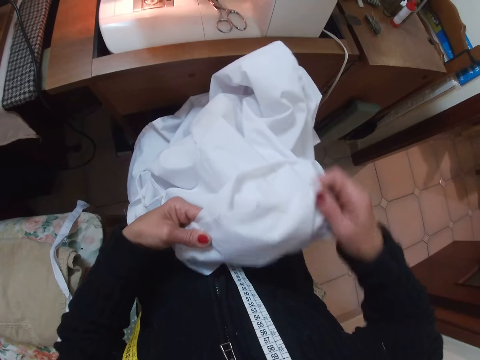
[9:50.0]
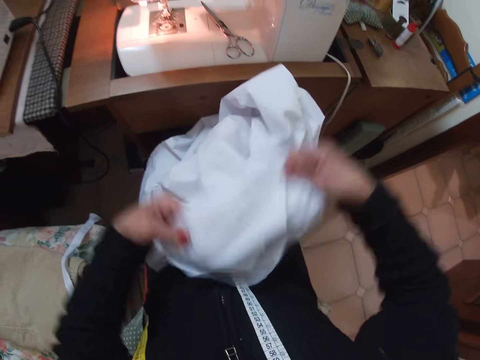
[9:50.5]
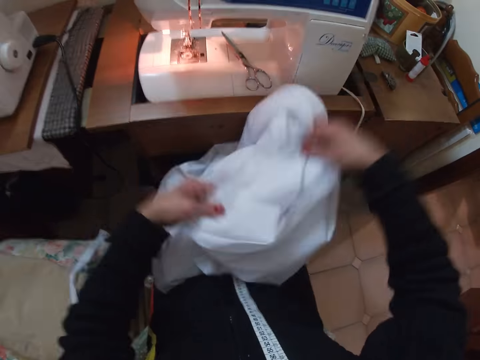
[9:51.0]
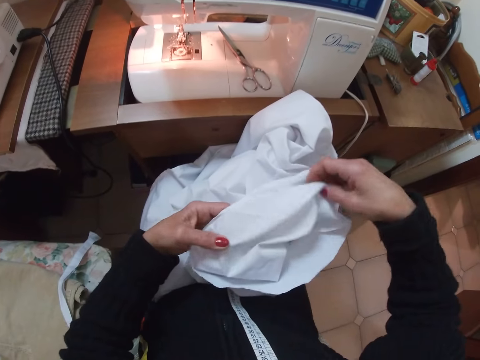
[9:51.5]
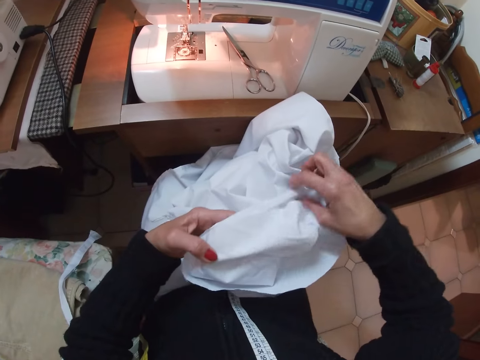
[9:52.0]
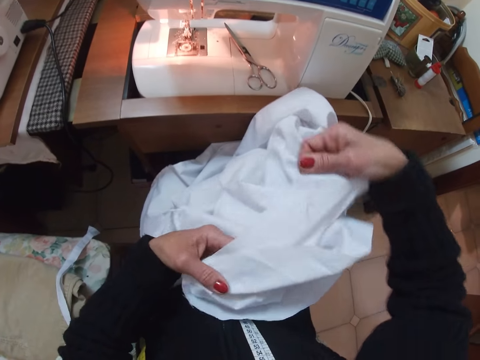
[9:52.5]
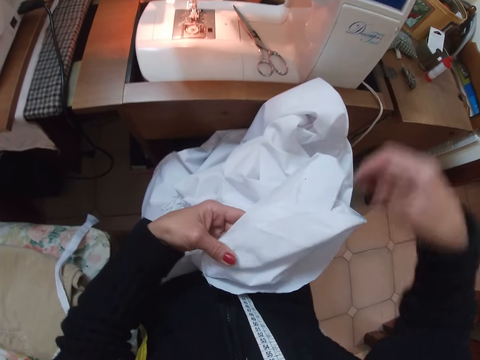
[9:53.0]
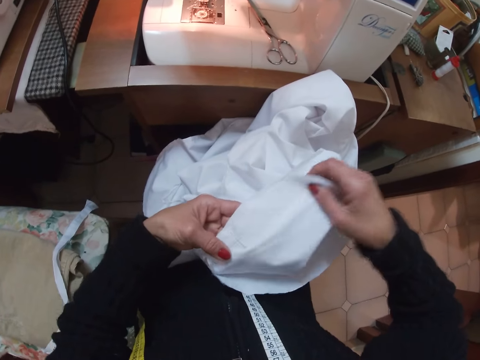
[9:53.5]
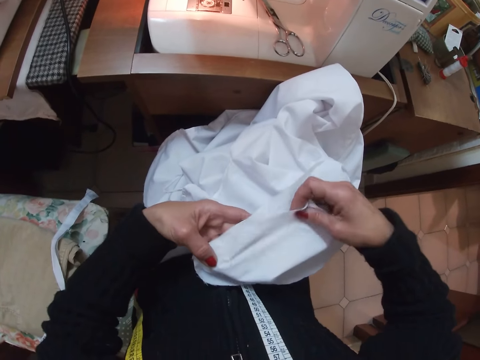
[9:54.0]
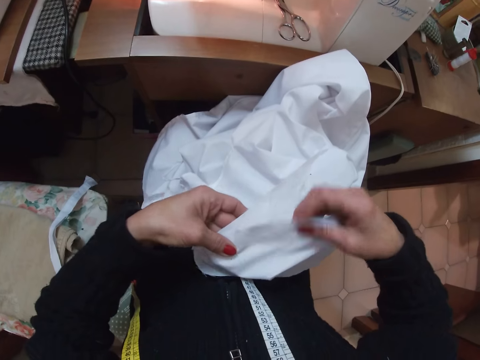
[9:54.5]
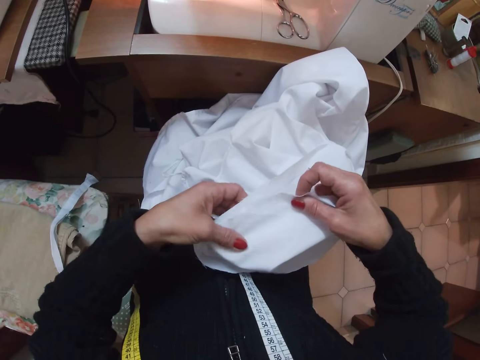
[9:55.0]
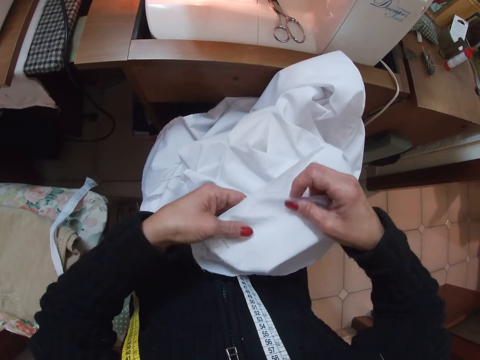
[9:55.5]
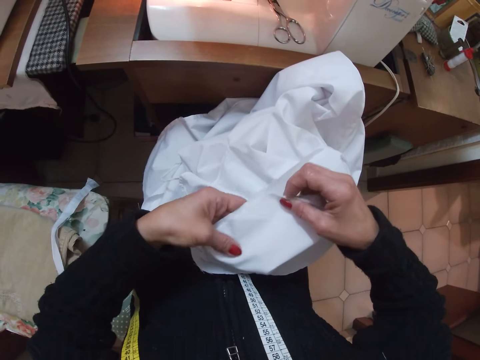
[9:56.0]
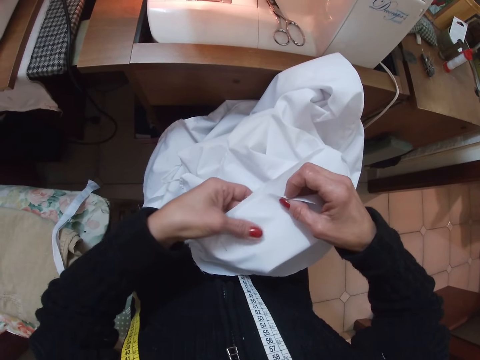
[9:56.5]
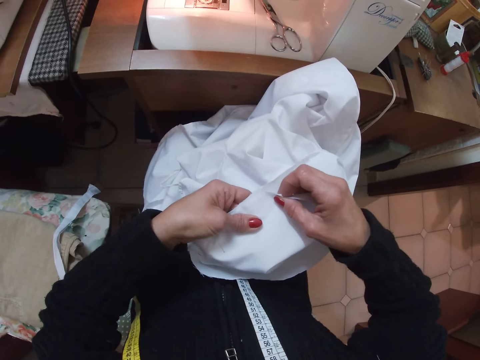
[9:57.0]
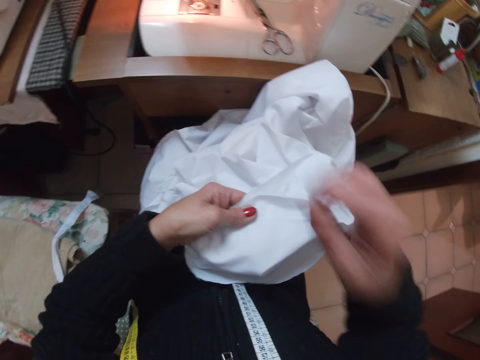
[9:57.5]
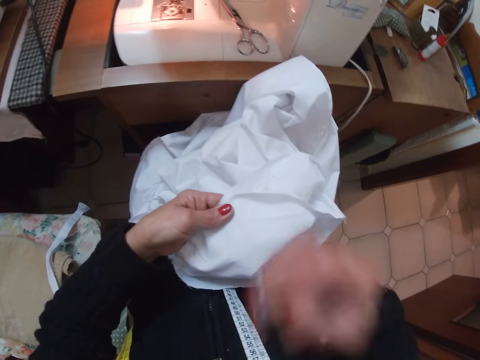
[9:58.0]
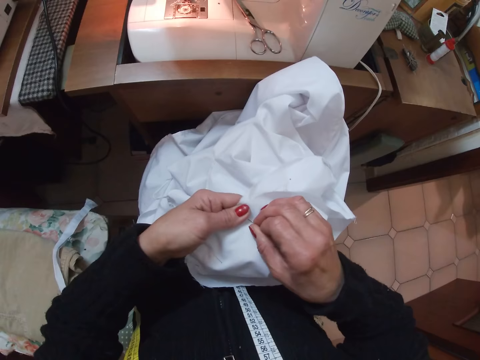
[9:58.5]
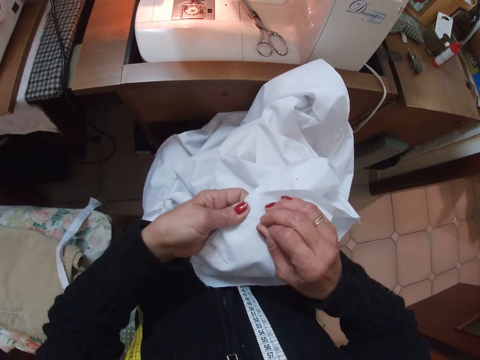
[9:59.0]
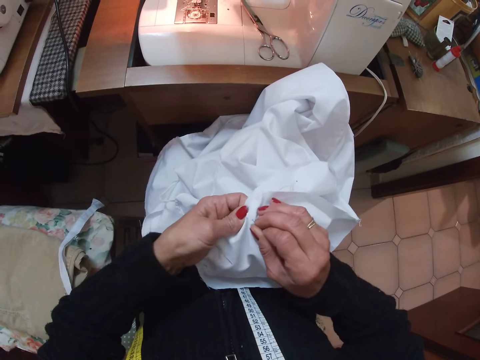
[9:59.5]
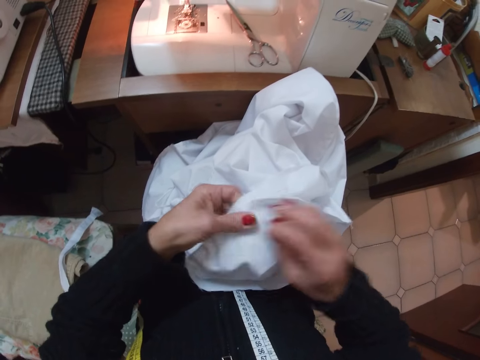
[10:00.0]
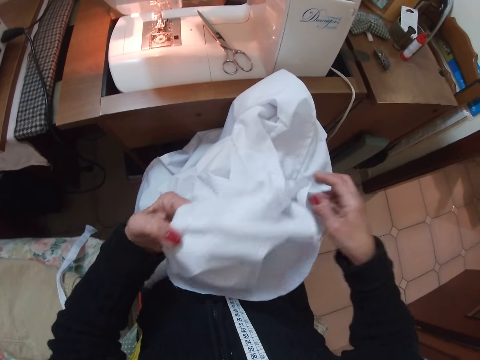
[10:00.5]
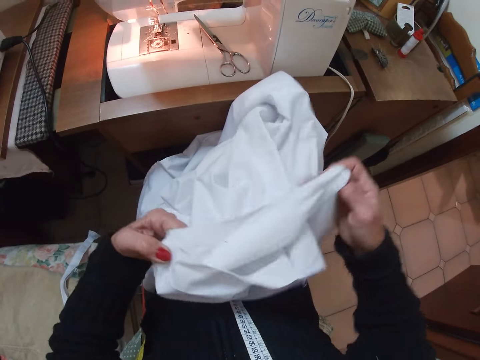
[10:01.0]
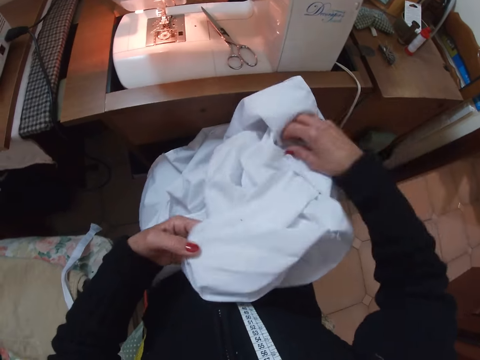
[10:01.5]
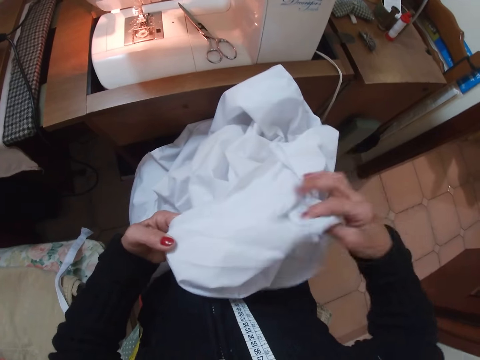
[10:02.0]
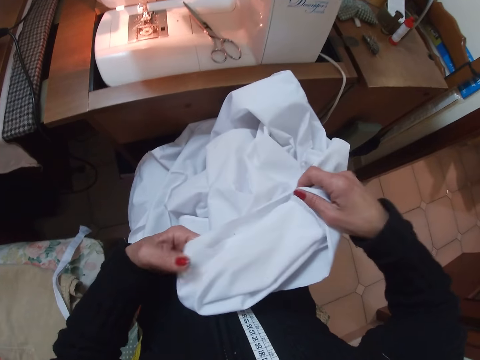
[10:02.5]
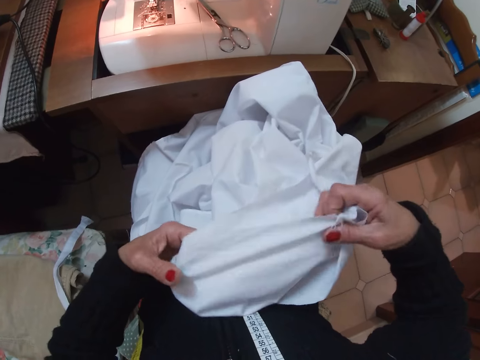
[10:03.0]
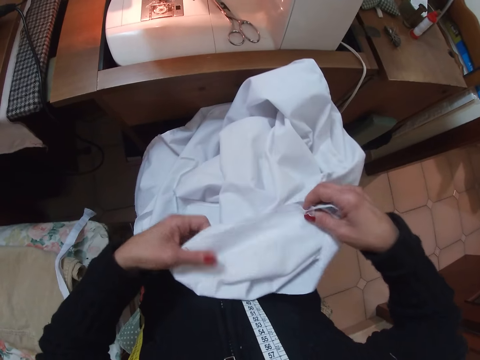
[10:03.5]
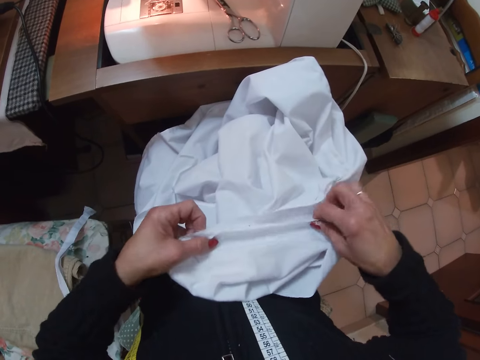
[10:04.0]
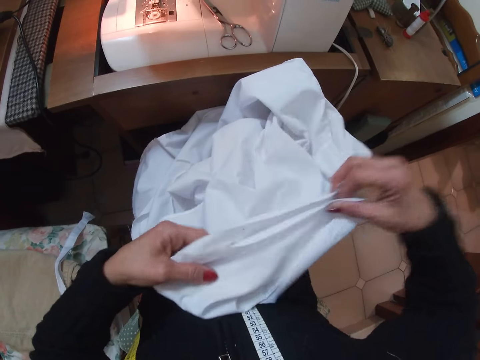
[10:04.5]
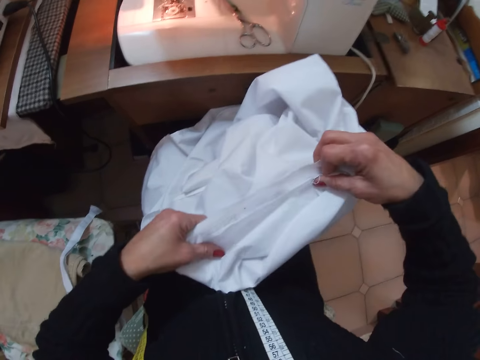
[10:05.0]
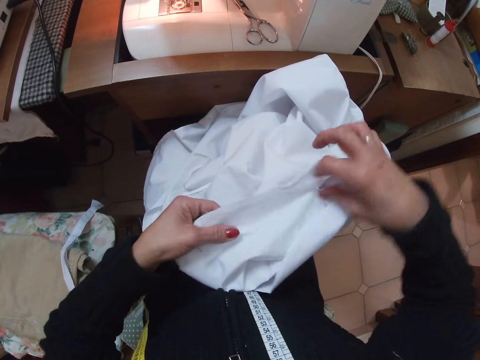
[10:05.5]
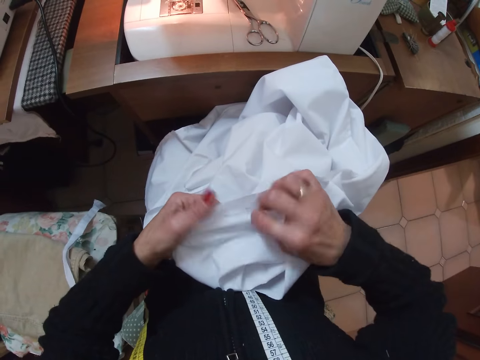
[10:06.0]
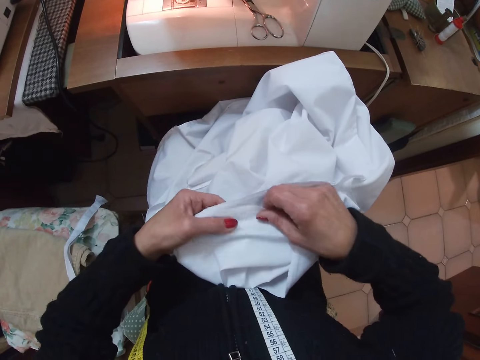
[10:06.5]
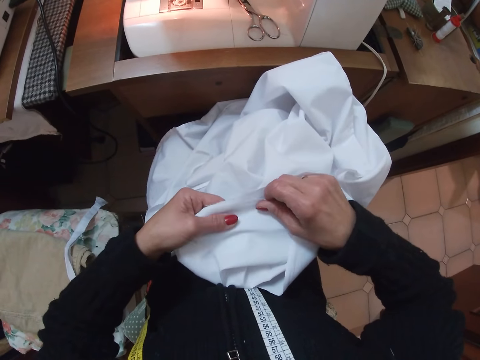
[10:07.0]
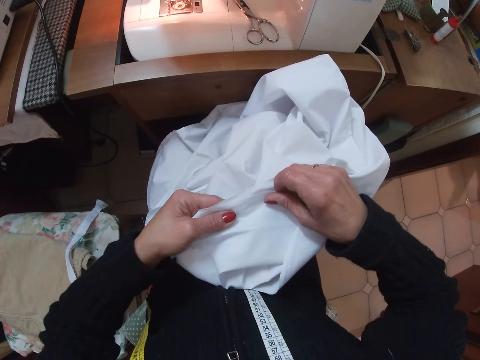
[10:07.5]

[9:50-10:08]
The camera wearer lifts the cloth up. She drops the cloth. She folds the edge of the cloth. She lifts her right hand. She straightens the edge of the cloth. She moves her right hand. She puts her hand in her mouth. She picks up a pin. She puts down her hand with the sewing pin. She clings the cloth with the pin. She sews the cloth with the sewing pin. She moves her hand to the other edge of the cloth. She folds the cloth and drops the cloth. She straightens the edge of the cloth. She pulls the cloth up. She drops the cloth. She moves her right hand to the left side. She separates both edges. She puts both edges together.

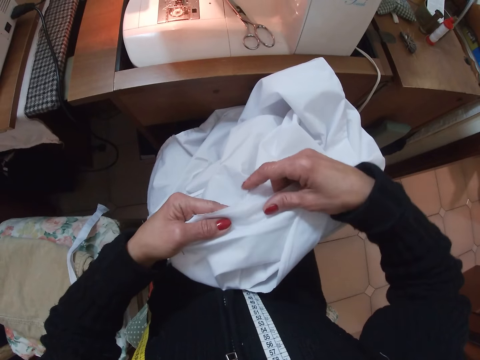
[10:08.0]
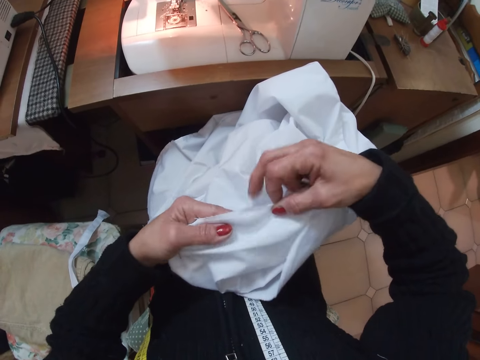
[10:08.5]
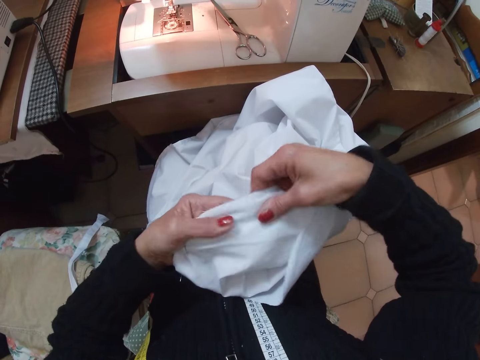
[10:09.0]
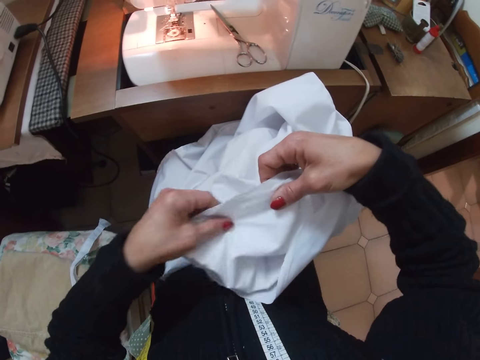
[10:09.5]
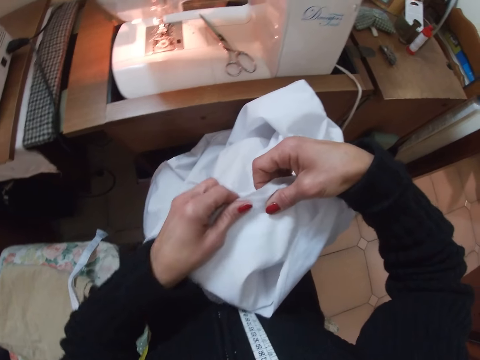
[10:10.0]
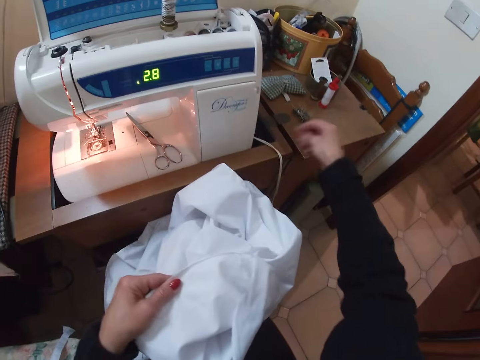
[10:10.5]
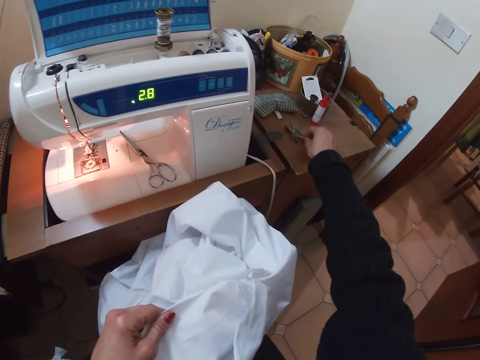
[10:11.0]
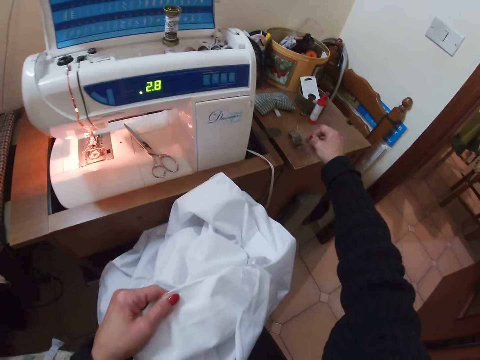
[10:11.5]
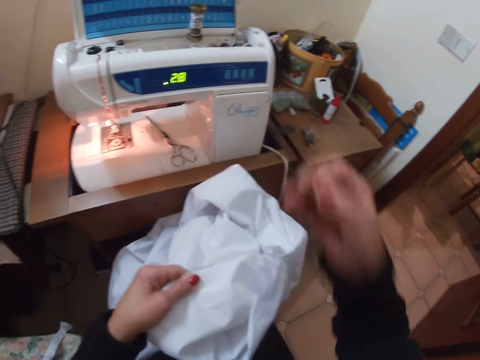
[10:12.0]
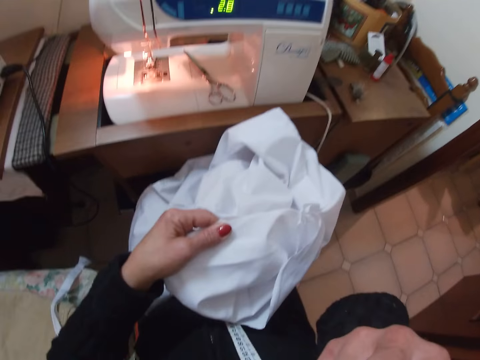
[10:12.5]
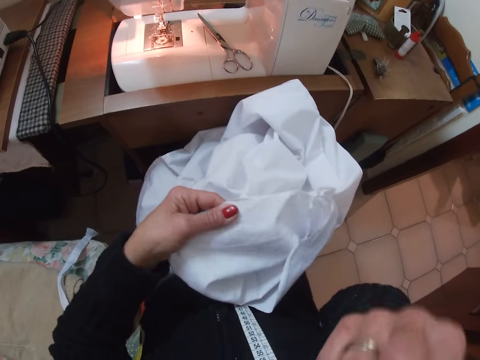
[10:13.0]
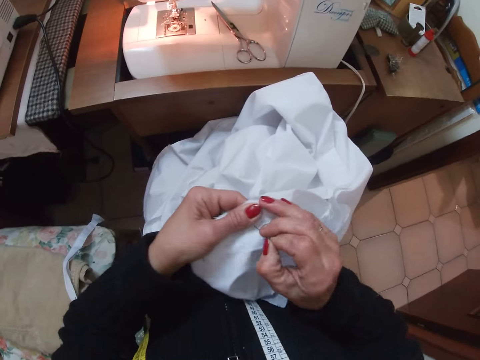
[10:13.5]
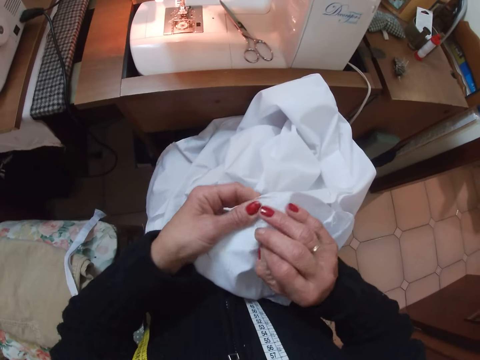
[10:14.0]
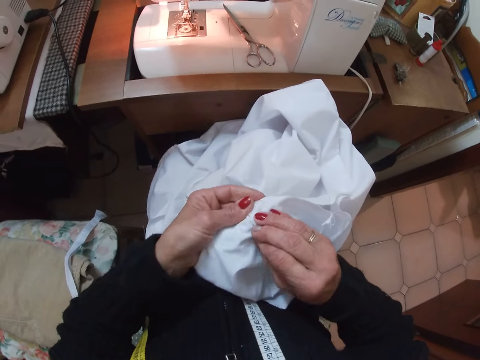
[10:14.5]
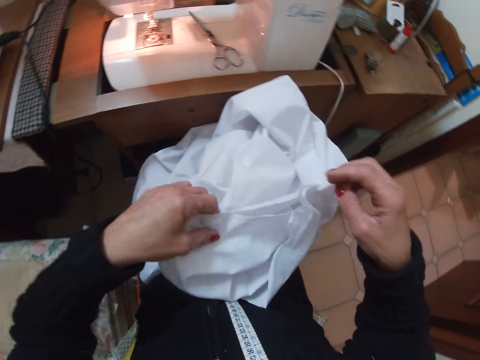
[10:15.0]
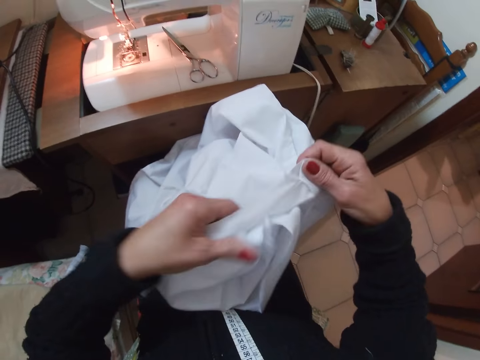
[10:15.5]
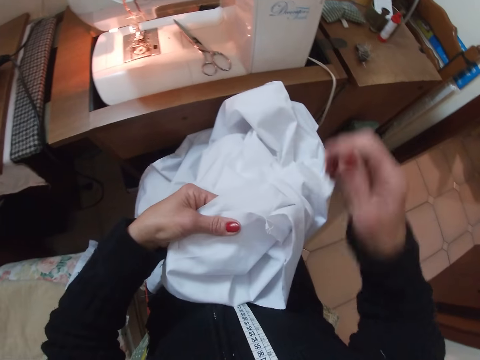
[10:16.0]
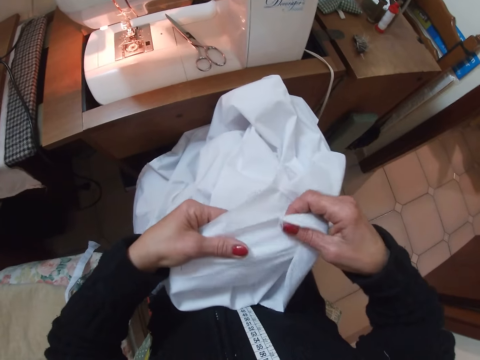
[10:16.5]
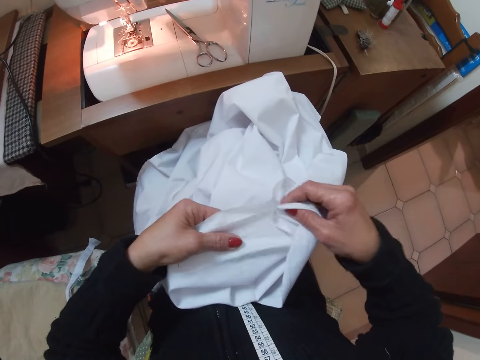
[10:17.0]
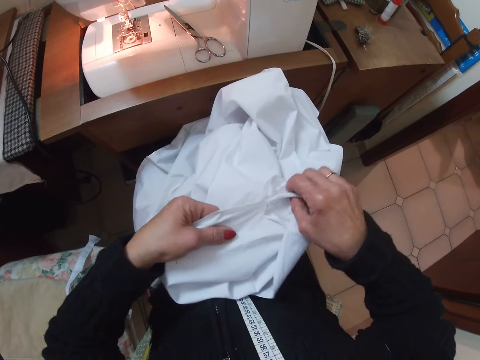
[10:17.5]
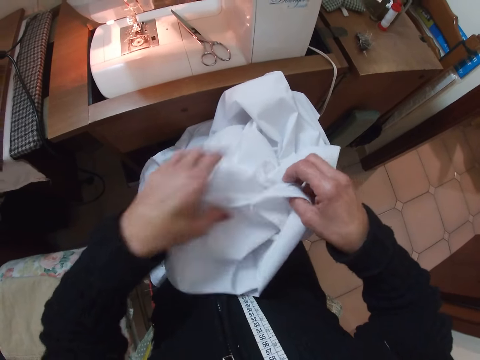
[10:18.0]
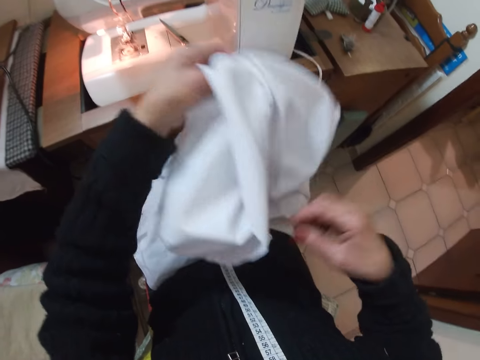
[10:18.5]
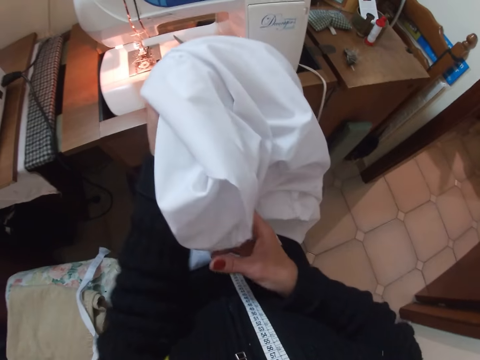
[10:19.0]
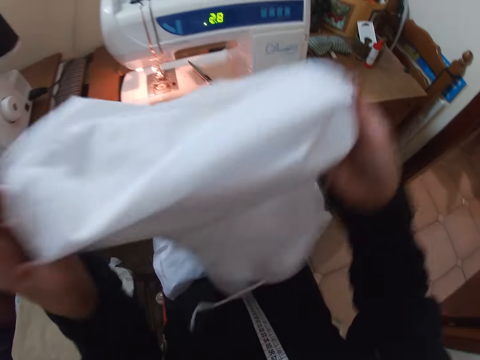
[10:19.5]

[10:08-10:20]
The camera wearer adjusts the left hand. She stretches her right hand. She picks up a sewing pin with her right hand. She puts her right hand in her mouth. She drops her right hand with the sewing pin. She clings the cloth with the pin. She holds both edges with the pin. She holds both edges of the cloth. She drops the cloth with her right hand. She straightens the cloth with both hands. She moves her left hand to the other edge of the cloth. She lifts the cloth up with her left hand. She spins the cloth round with both hands.
